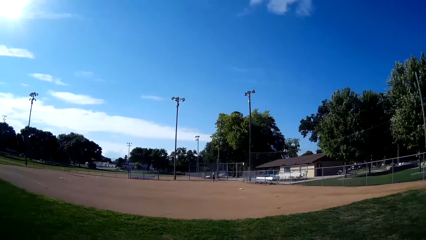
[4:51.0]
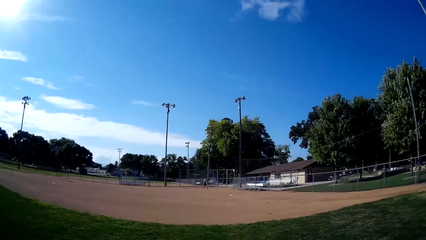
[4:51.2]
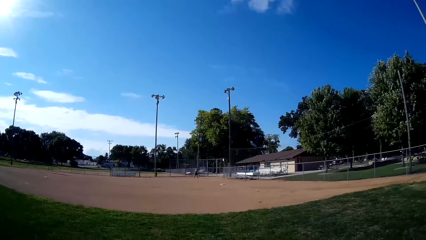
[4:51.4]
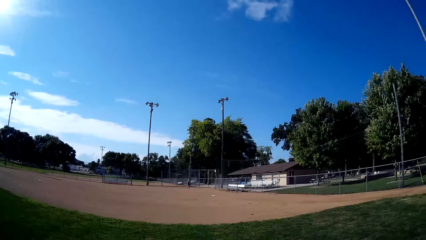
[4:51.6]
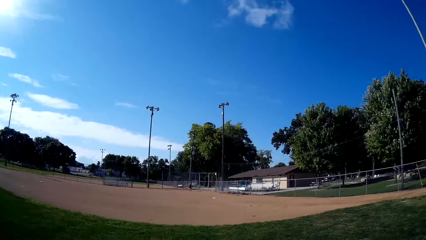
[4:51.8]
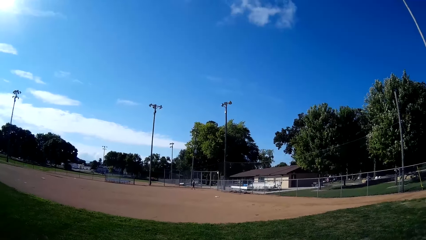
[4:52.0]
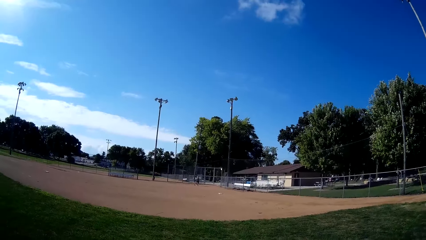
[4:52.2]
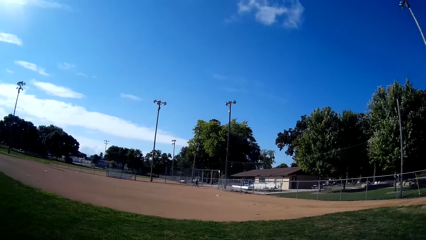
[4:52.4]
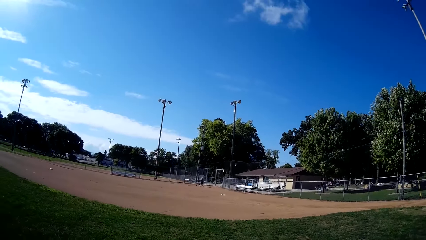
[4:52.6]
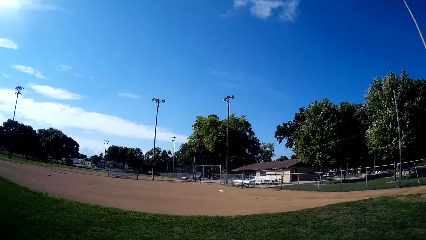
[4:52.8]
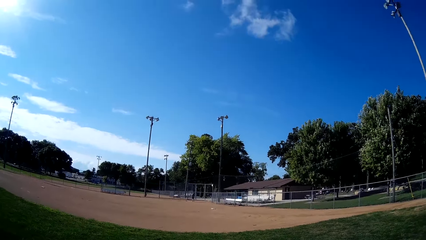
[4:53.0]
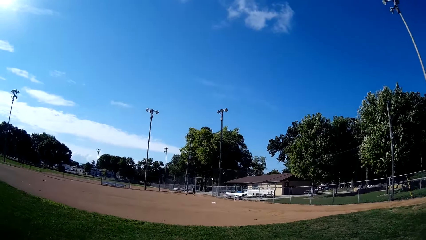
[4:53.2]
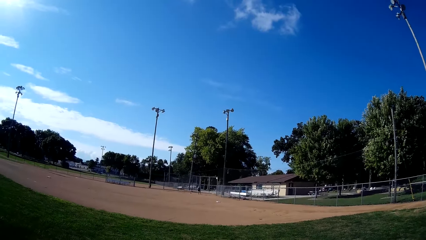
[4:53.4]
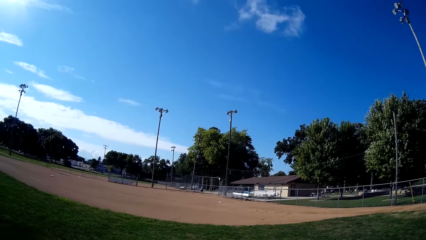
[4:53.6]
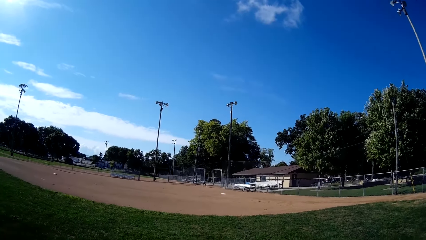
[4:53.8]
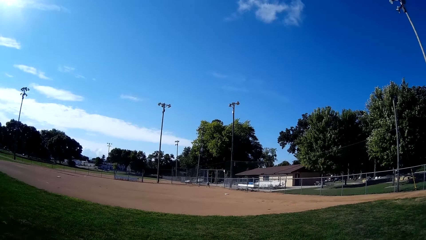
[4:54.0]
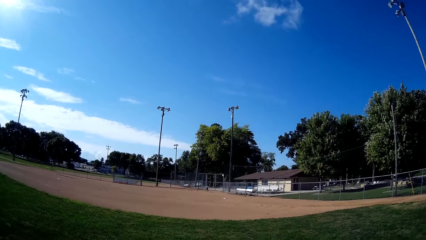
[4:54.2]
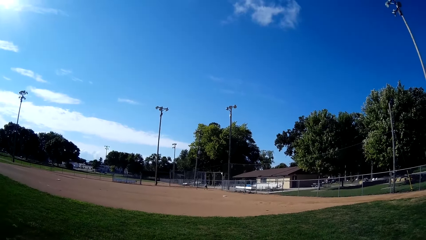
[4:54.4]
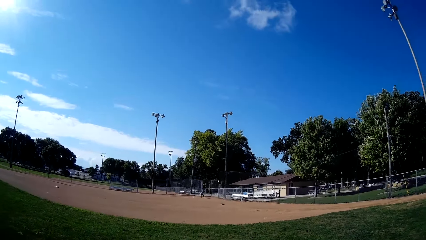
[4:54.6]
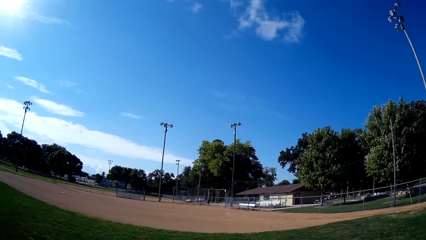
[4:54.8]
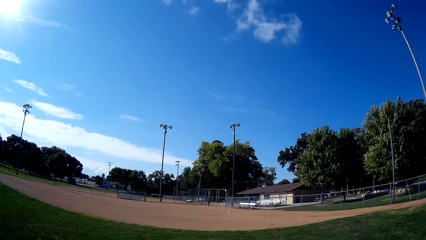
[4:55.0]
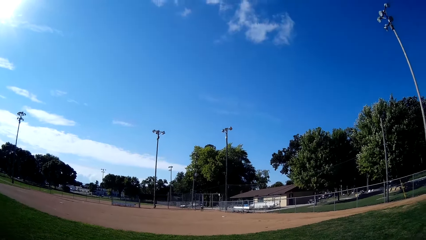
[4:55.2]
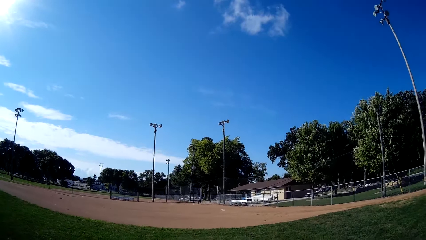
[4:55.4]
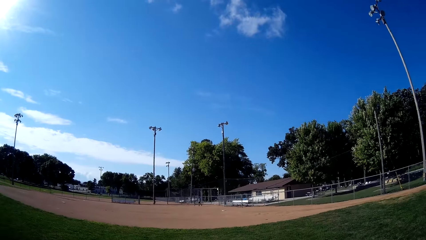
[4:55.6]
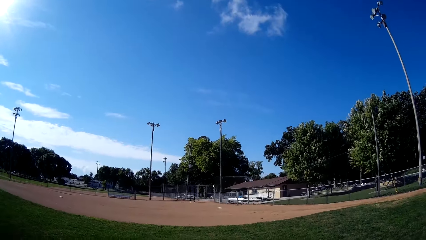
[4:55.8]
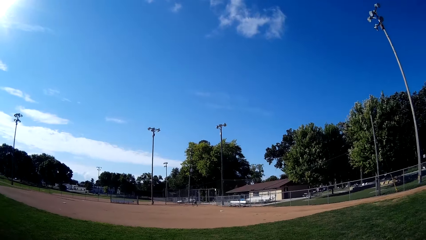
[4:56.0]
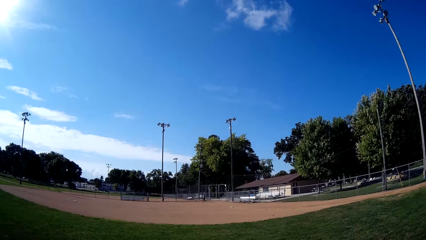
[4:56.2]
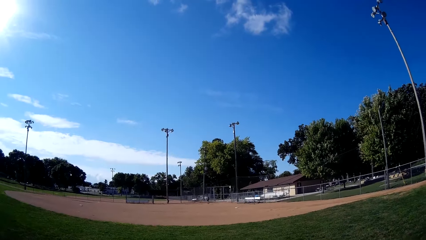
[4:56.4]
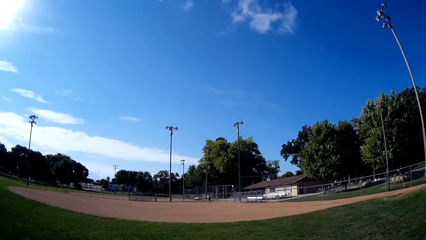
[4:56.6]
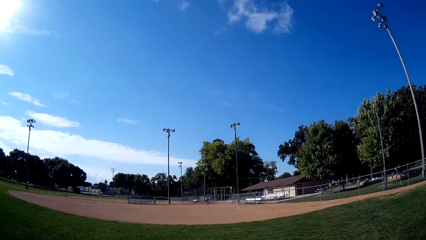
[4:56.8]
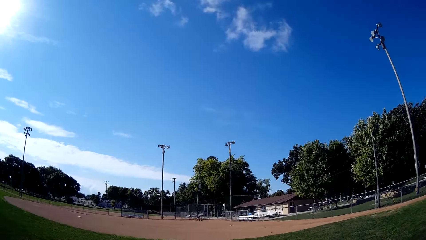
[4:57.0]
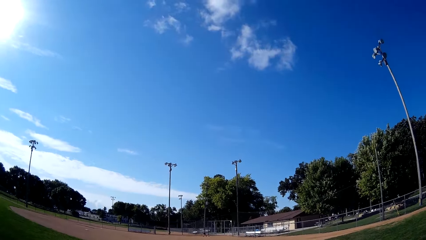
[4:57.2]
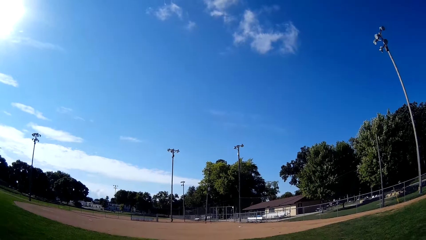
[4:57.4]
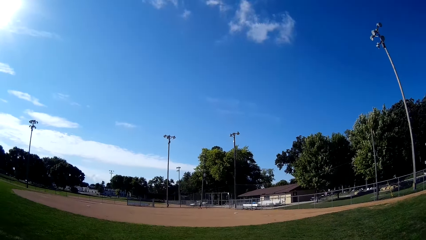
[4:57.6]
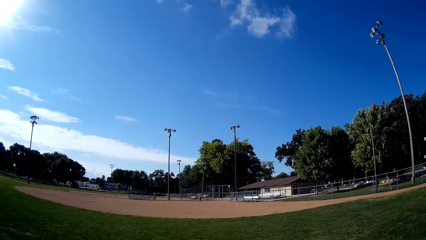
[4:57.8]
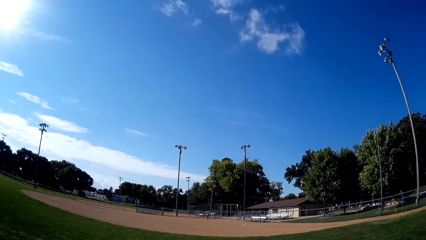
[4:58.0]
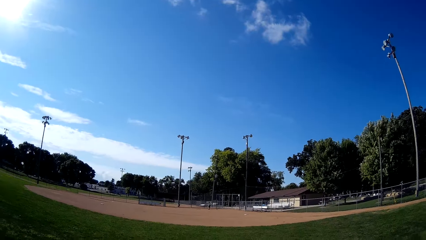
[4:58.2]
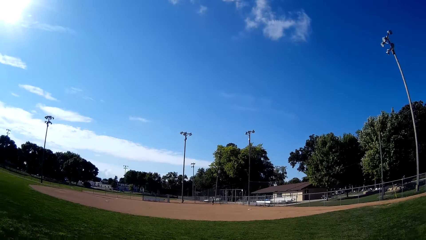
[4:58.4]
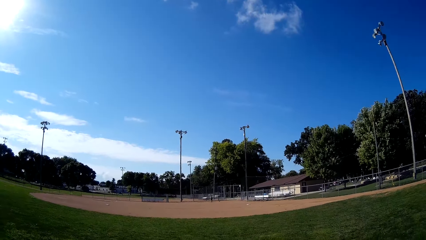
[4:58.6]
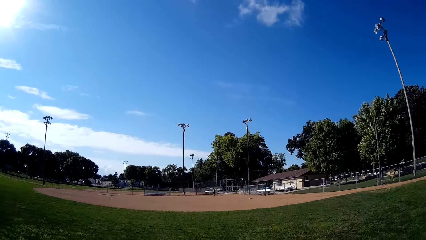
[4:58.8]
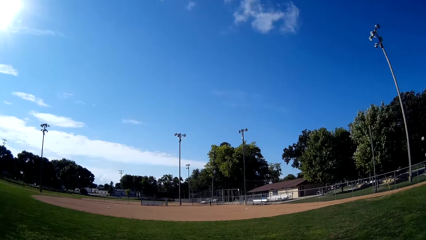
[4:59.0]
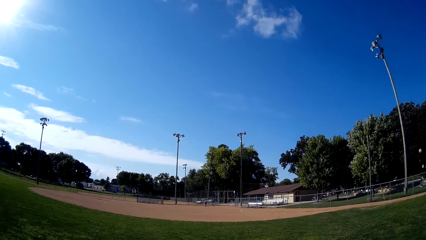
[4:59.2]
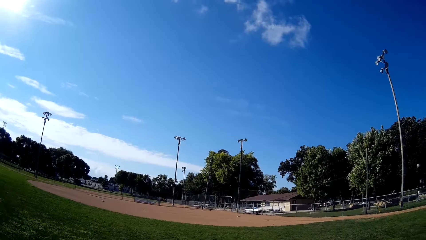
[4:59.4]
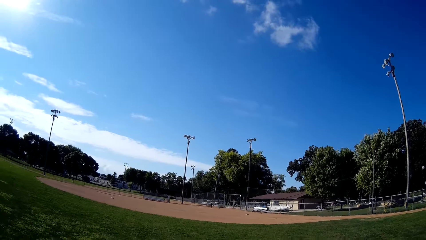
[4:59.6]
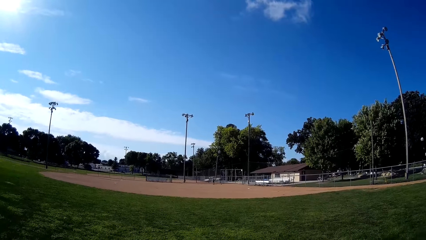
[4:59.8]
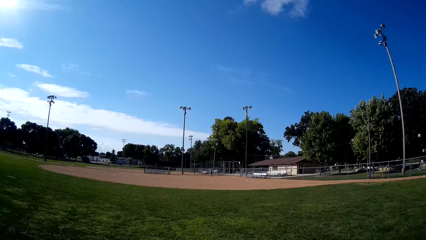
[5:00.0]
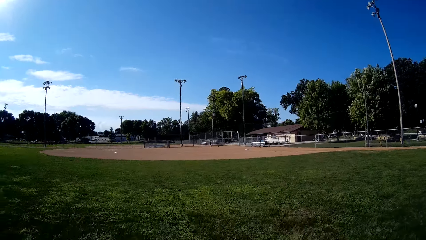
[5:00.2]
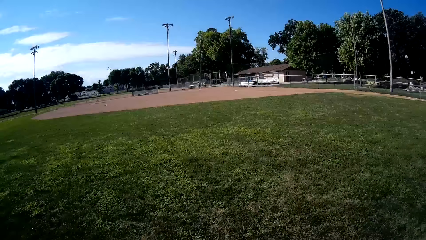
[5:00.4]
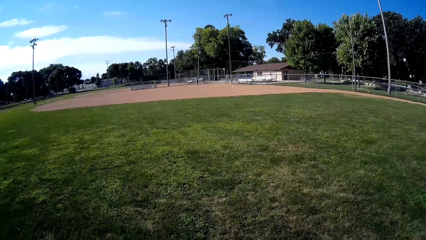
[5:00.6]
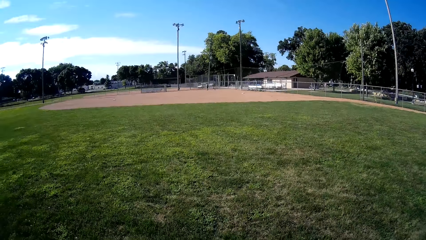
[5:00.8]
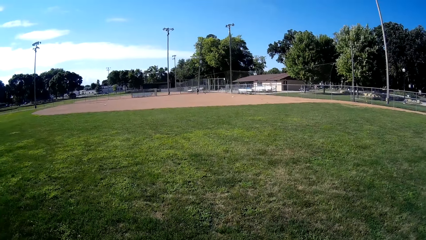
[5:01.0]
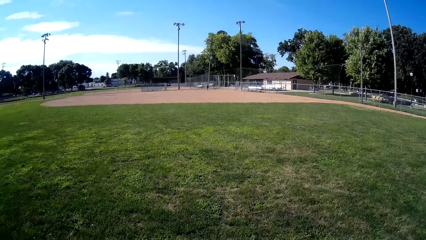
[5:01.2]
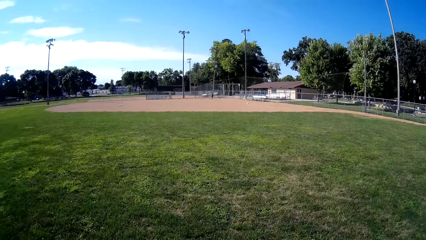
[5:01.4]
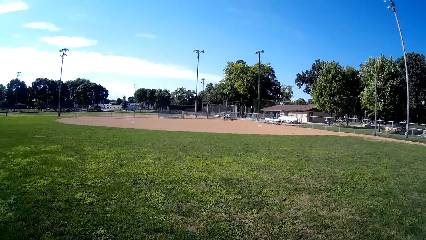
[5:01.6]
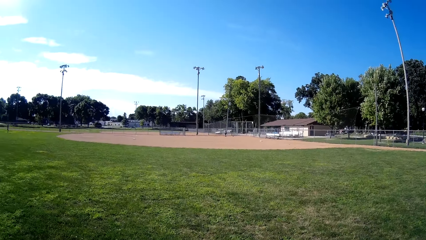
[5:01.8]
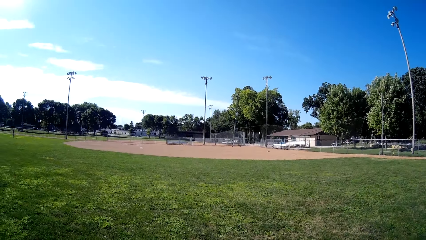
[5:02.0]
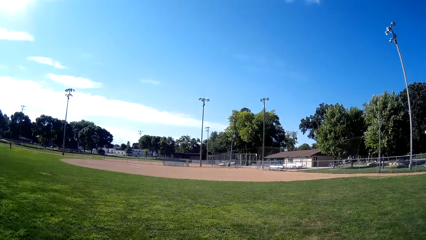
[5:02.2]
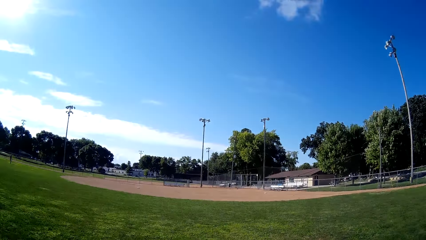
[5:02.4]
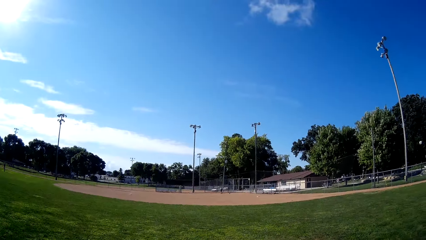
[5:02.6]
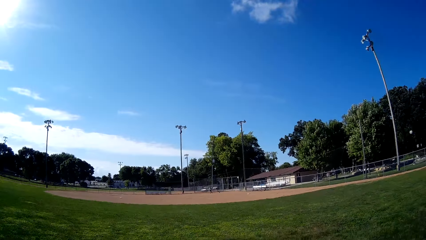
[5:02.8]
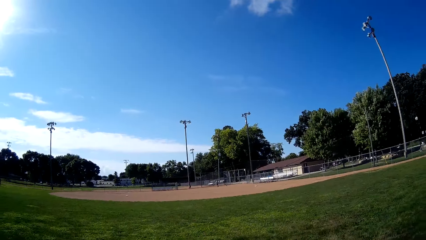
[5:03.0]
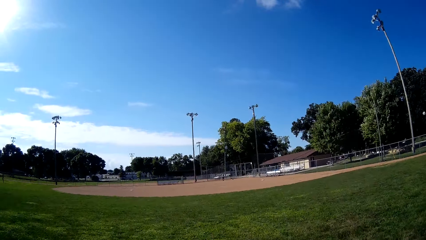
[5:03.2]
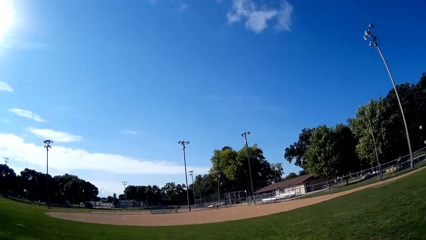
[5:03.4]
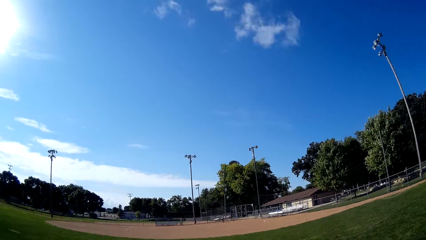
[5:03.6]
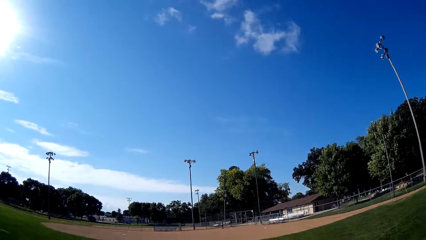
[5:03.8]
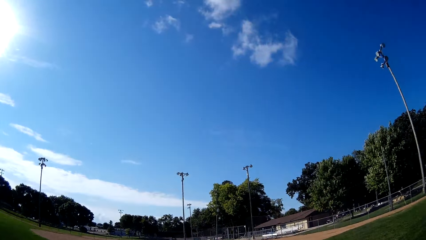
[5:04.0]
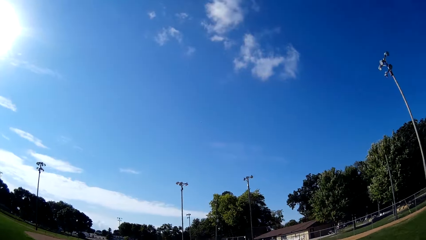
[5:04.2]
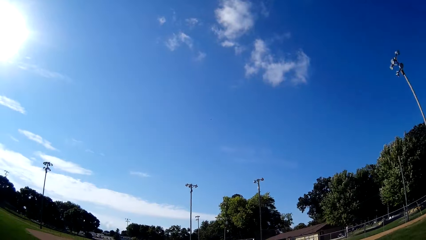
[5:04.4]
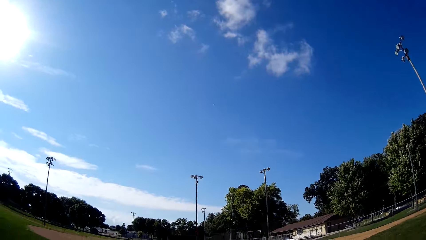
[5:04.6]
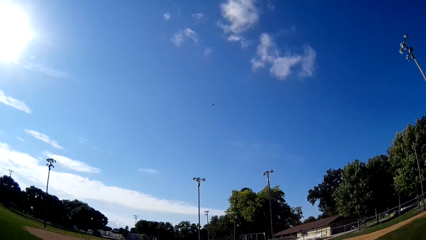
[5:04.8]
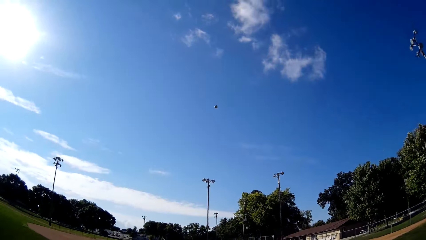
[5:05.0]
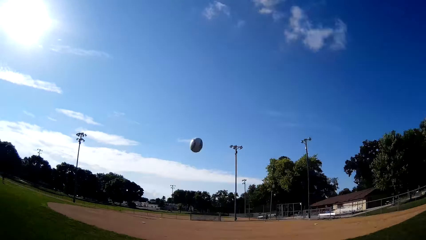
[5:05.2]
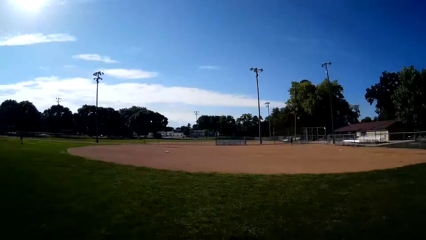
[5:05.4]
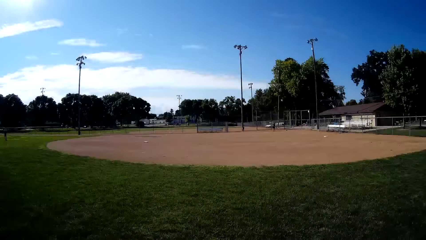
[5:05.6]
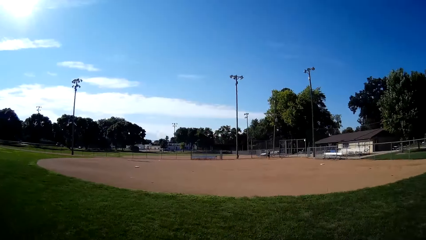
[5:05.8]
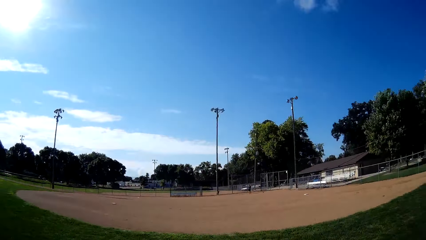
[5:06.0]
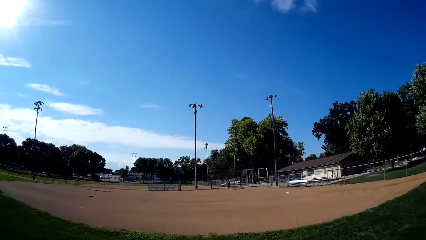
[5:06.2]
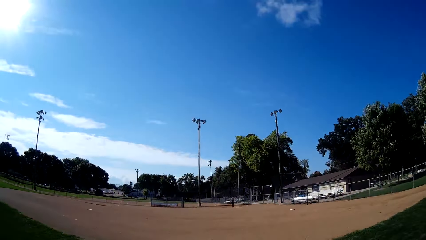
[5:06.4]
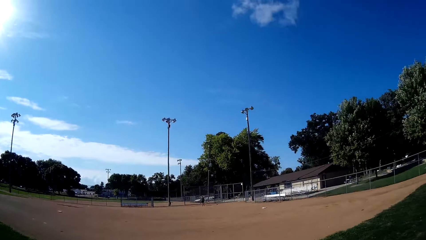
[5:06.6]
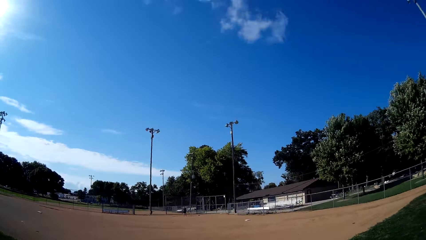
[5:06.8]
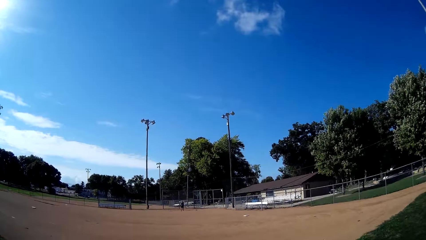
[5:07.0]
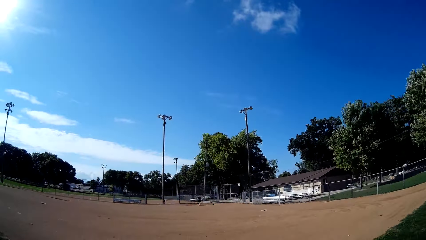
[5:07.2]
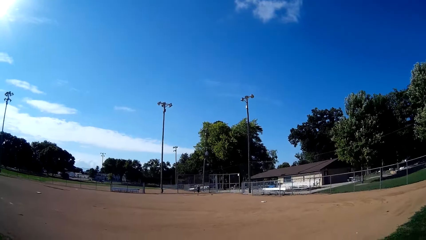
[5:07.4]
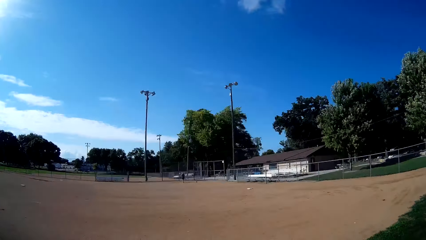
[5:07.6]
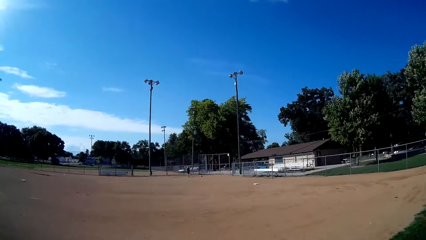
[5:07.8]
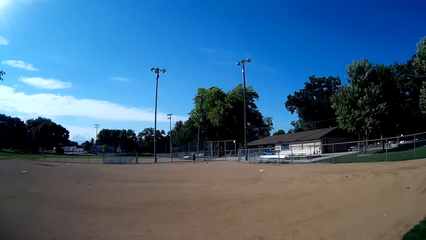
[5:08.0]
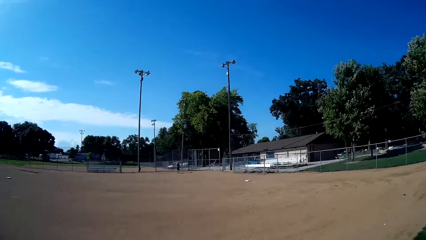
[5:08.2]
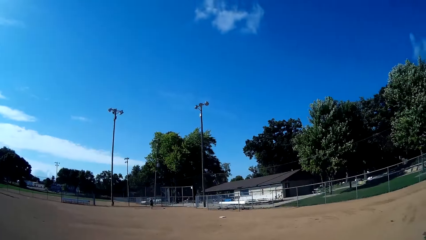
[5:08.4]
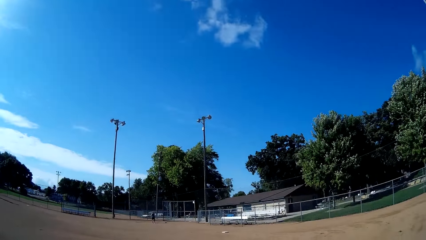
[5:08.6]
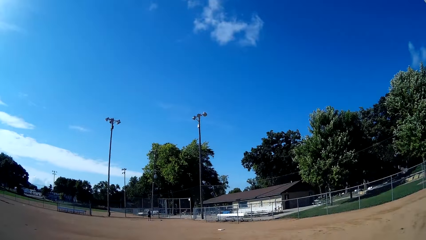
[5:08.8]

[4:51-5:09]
A man walks on the baseball field. The man throws the baseball to the camera wearer. The camera wearer catches the baseball with the baseball glove. They walk forward on the baseball field.
